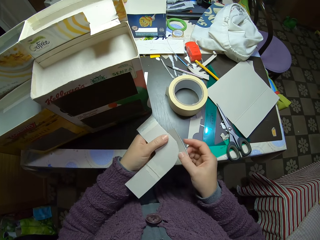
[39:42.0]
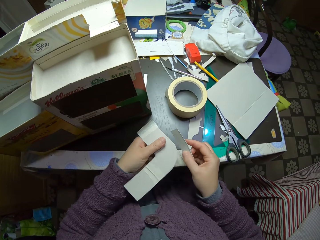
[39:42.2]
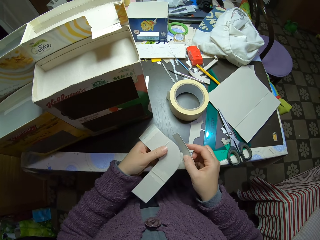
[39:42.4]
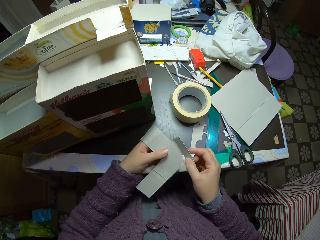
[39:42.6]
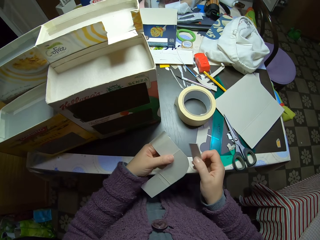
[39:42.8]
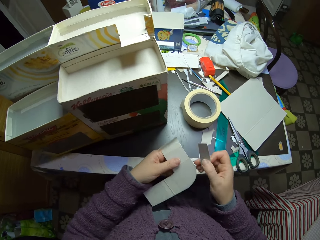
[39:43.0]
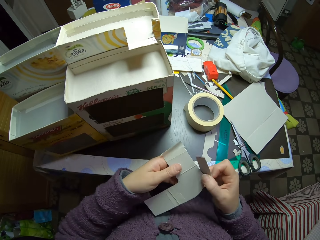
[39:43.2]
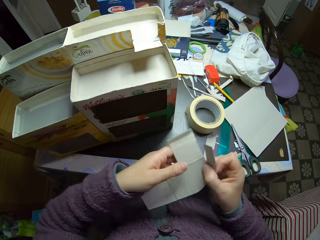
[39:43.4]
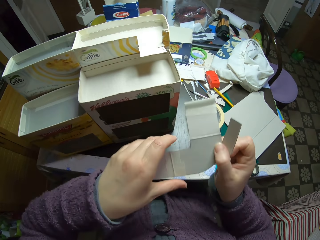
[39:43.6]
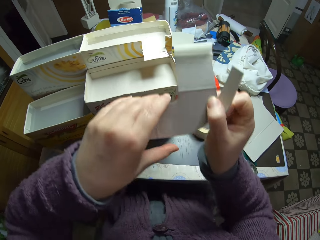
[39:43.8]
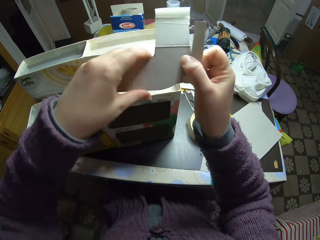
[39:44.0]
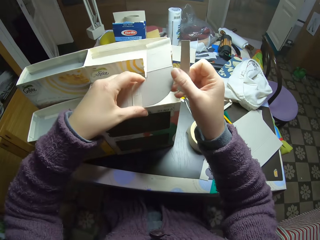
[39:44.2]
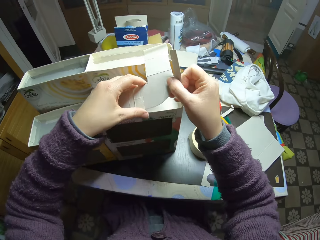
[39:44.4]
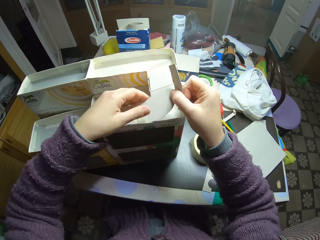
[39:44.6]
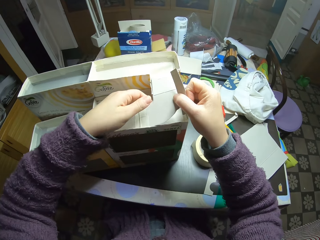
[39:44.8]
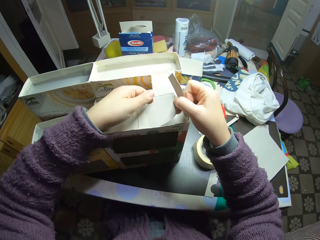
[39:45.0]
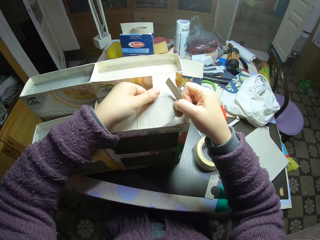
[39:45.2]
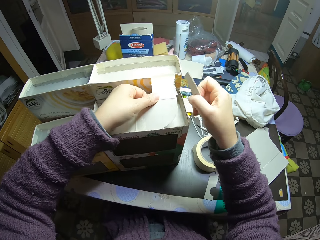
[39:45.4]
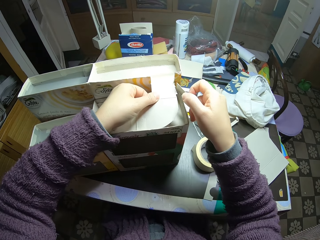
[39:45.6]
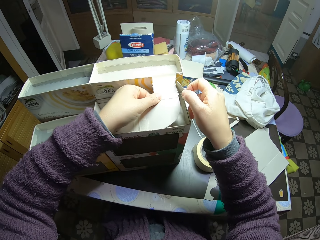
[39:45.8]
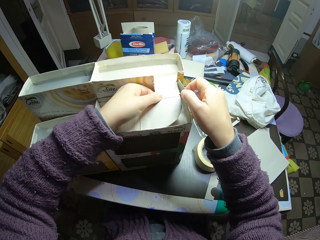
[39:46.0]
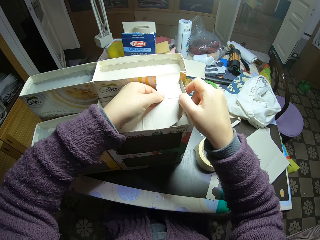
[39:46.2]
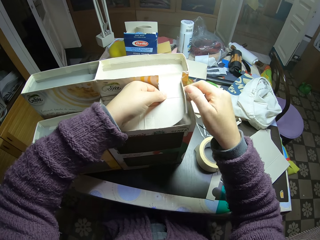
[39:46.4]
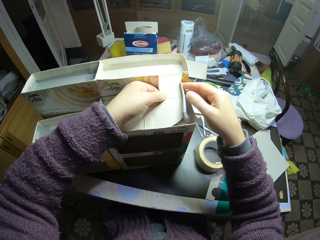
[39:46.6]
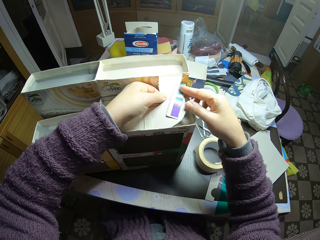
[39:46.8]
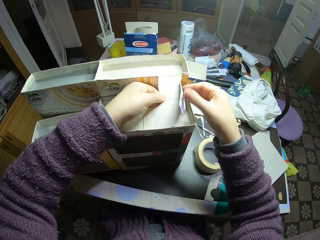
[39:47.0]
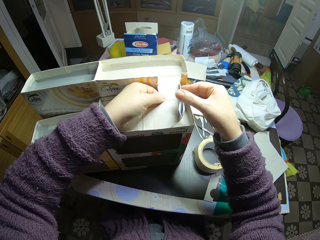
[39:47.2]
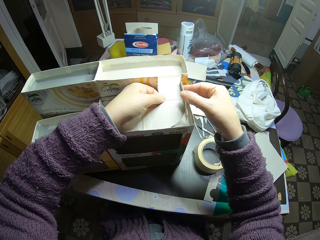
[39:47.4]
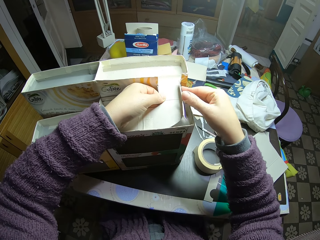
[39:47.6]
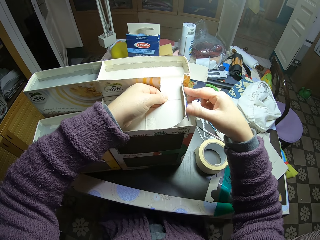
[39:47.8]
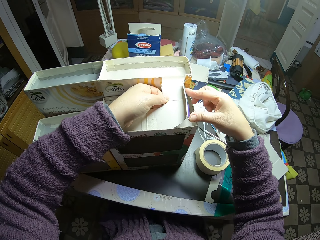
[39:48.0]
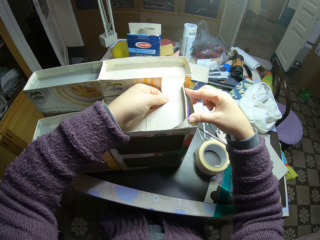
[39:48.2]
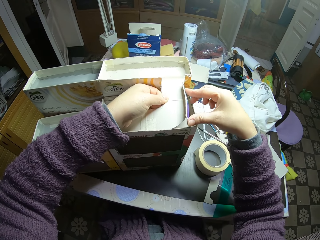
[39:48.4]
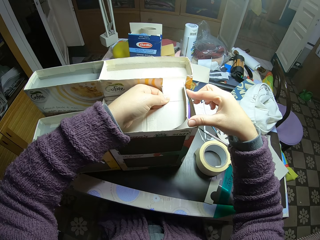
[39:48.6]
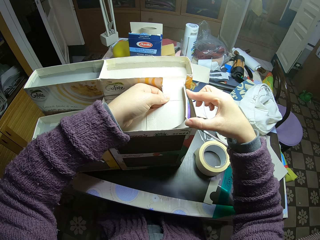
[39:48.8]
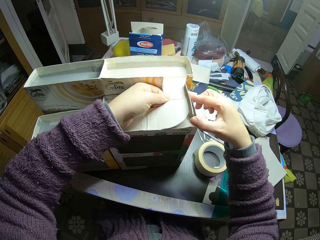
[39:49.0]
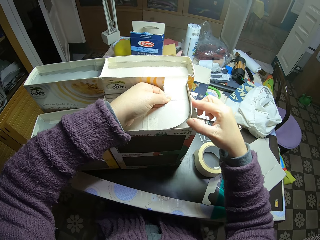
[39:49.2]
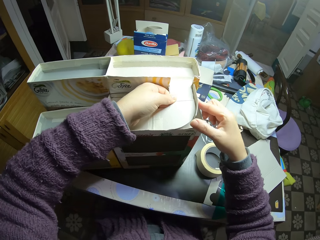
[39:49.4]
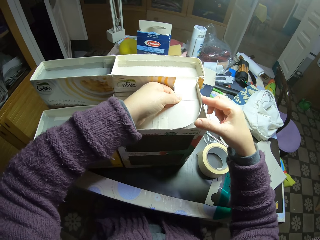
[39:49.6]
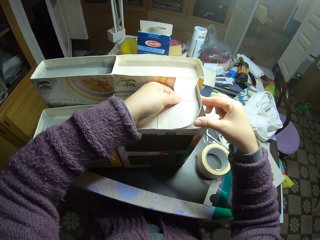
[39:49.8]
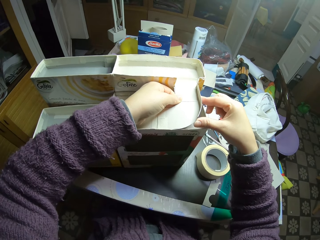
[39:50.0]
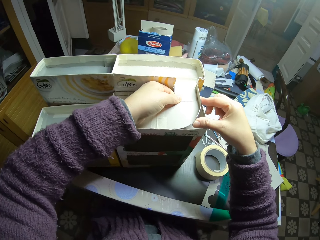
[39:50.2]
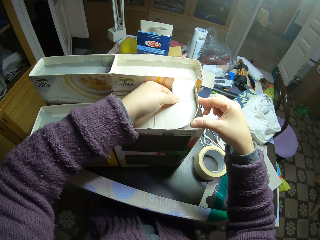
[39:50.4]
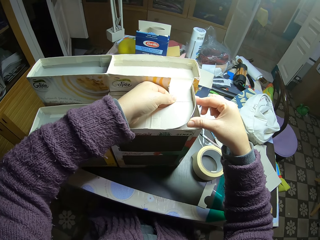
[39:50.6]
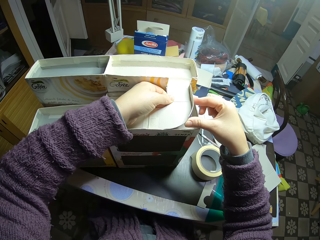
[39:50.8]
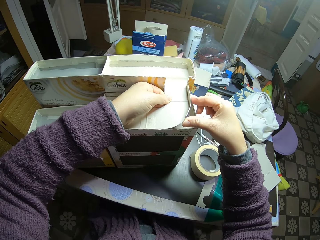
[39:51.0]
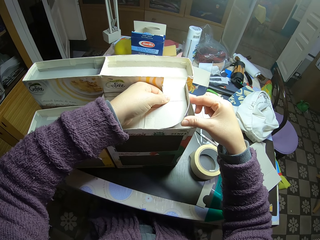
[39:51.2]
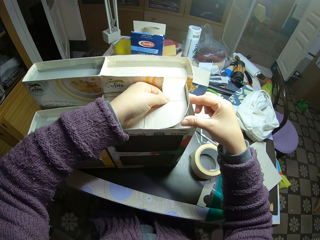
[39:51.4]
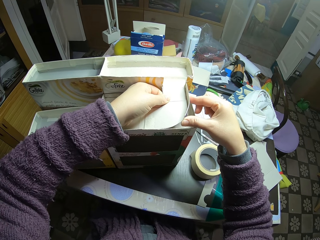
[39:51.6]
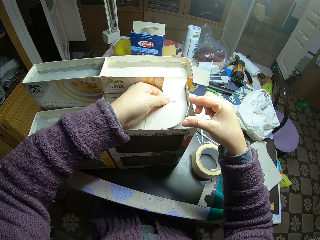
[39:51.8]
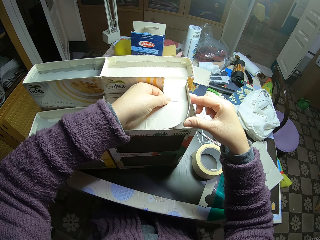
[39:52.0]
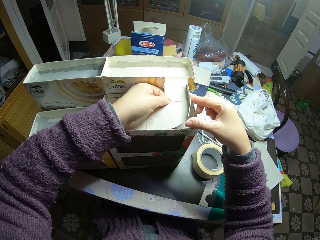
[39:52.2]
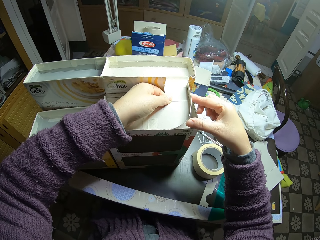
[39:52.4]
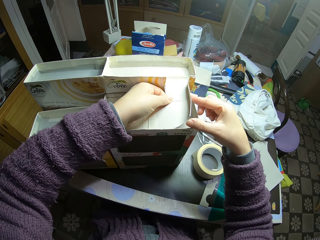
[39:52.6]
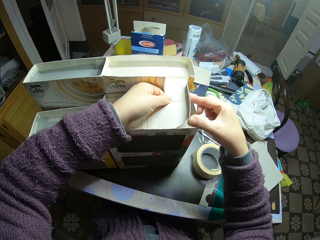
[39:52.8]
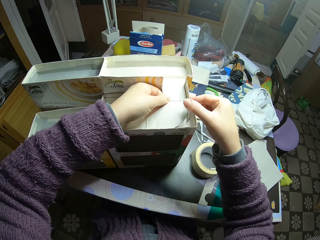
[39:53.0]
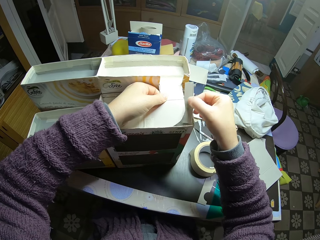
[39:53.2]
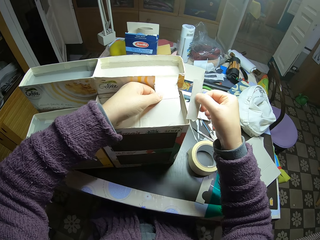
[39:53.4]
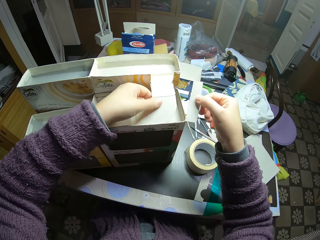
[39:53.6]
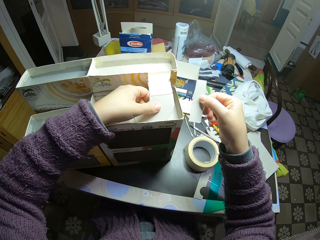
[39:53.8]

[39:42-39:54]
The camera wearer fits the pieces of paper into a carton mould on the table. They place the paperboard on top of the paperboard craft. They stare at the paperboard craft box.

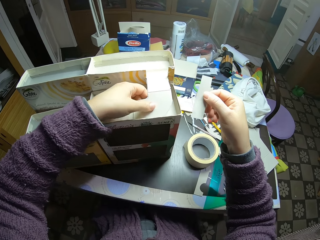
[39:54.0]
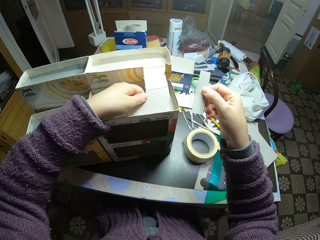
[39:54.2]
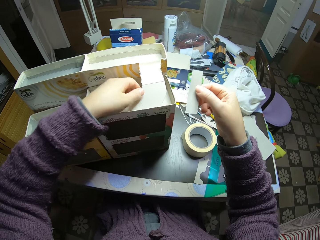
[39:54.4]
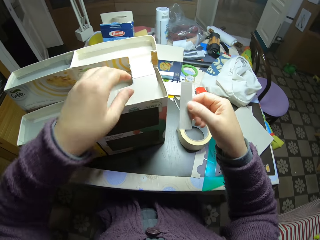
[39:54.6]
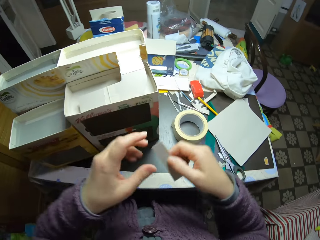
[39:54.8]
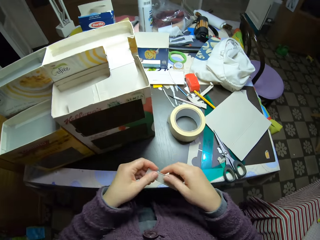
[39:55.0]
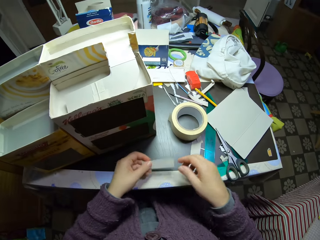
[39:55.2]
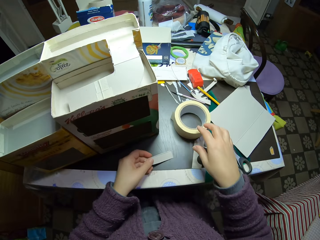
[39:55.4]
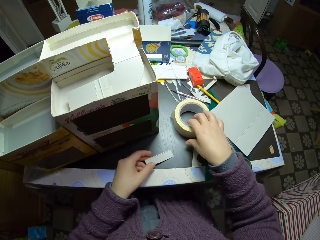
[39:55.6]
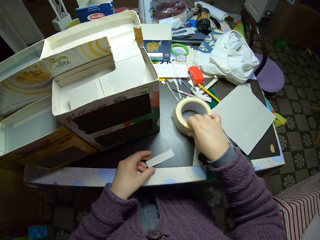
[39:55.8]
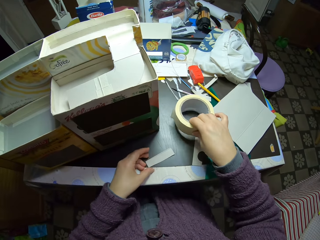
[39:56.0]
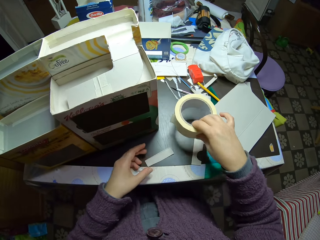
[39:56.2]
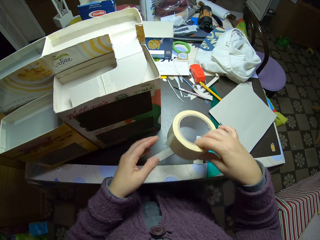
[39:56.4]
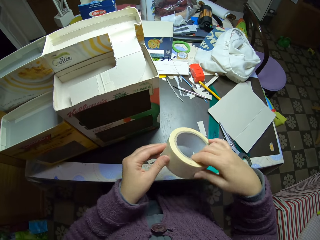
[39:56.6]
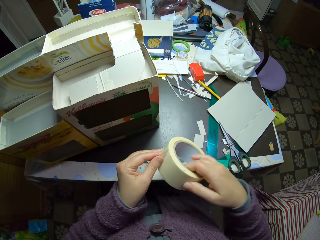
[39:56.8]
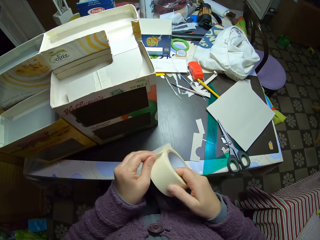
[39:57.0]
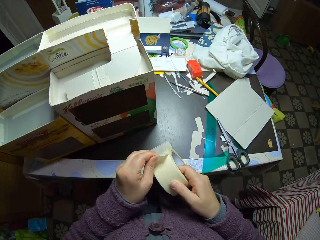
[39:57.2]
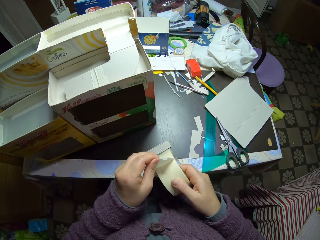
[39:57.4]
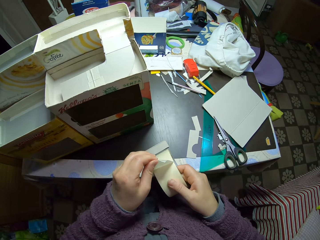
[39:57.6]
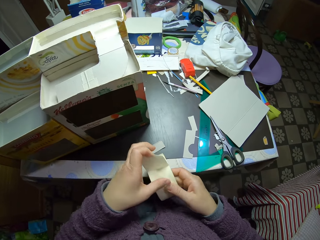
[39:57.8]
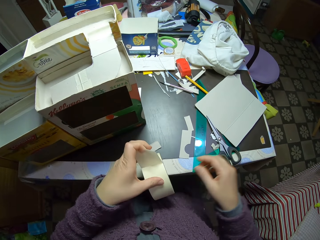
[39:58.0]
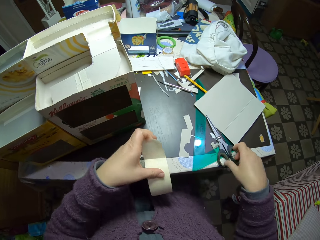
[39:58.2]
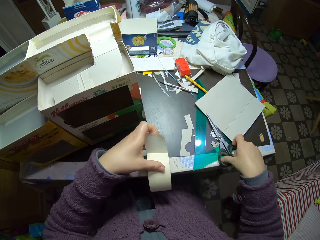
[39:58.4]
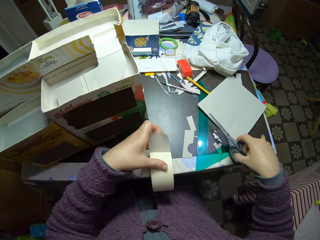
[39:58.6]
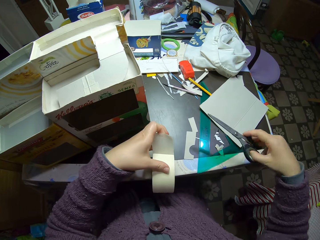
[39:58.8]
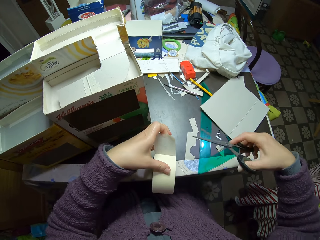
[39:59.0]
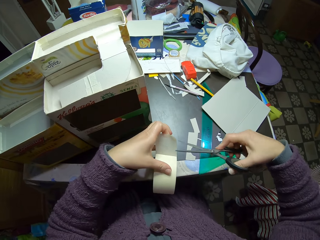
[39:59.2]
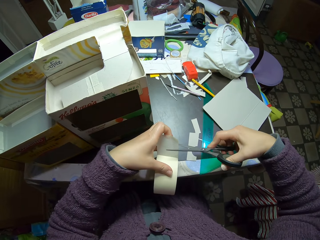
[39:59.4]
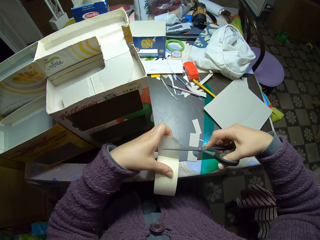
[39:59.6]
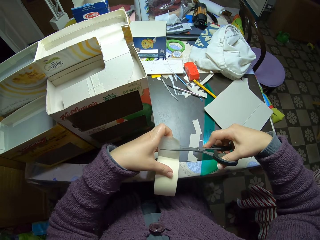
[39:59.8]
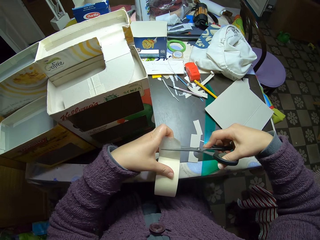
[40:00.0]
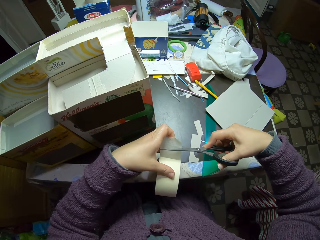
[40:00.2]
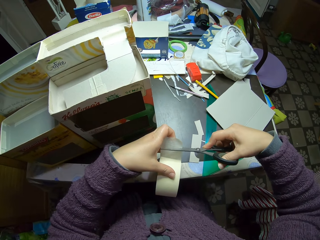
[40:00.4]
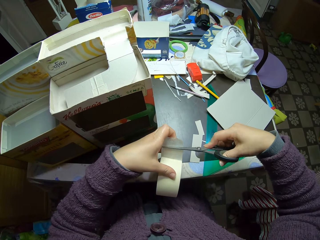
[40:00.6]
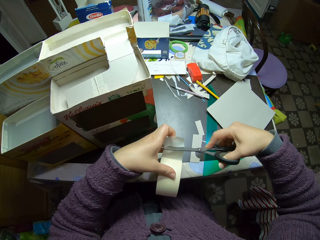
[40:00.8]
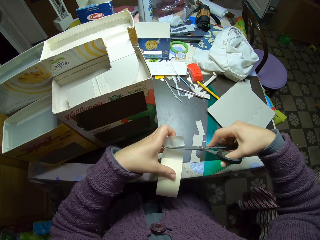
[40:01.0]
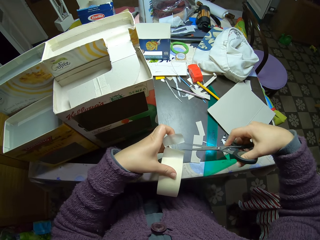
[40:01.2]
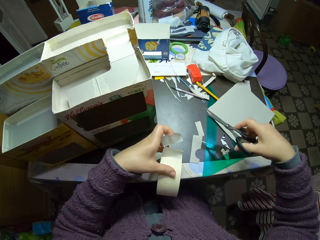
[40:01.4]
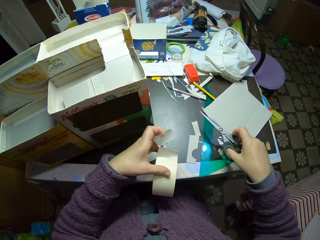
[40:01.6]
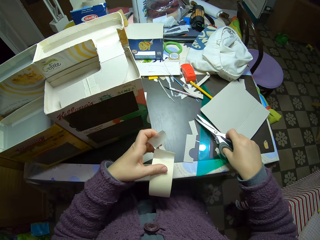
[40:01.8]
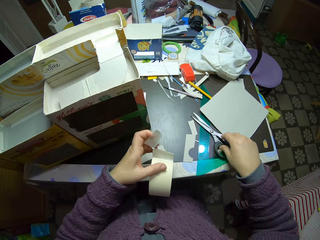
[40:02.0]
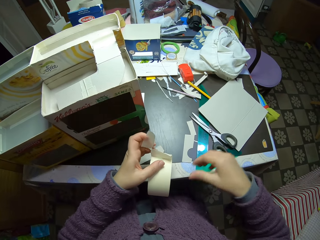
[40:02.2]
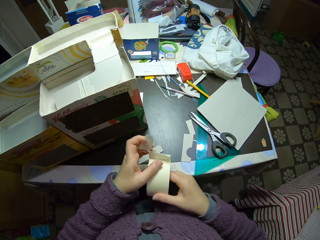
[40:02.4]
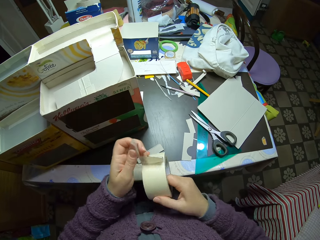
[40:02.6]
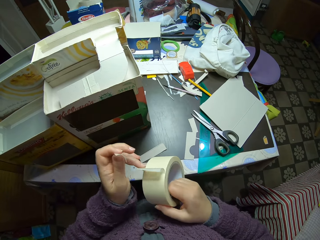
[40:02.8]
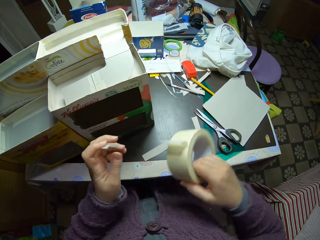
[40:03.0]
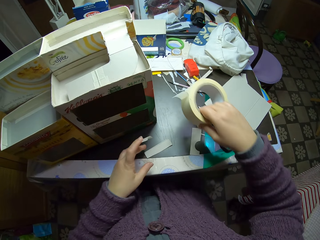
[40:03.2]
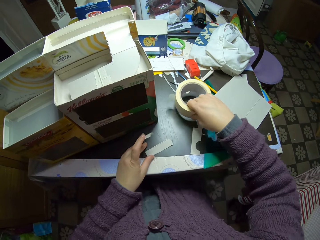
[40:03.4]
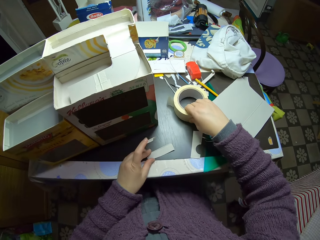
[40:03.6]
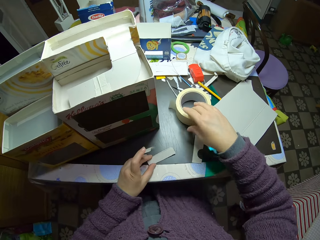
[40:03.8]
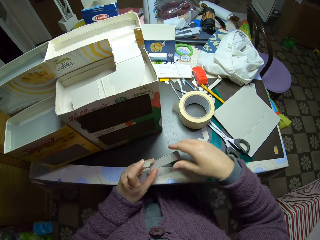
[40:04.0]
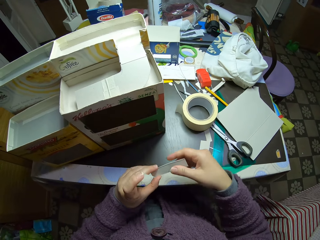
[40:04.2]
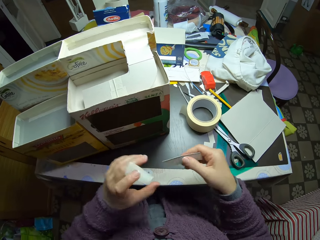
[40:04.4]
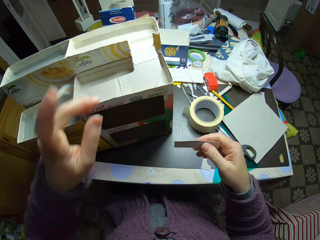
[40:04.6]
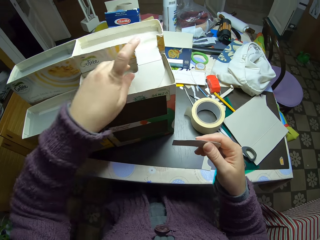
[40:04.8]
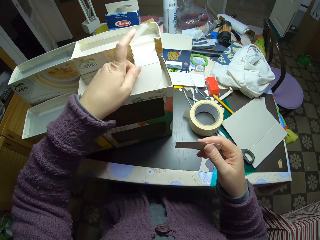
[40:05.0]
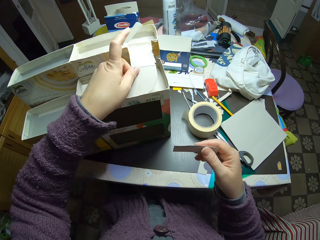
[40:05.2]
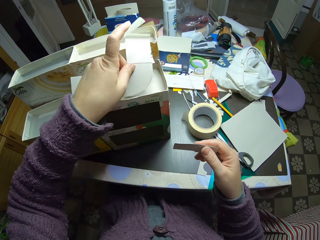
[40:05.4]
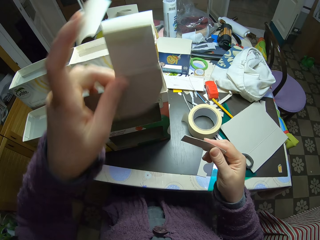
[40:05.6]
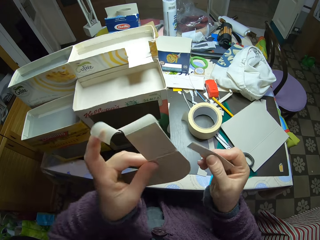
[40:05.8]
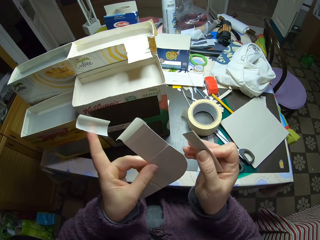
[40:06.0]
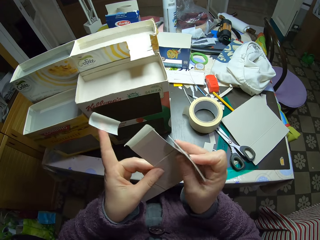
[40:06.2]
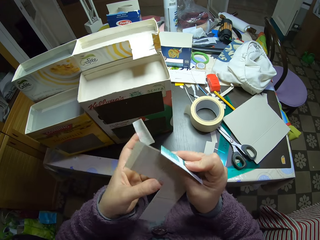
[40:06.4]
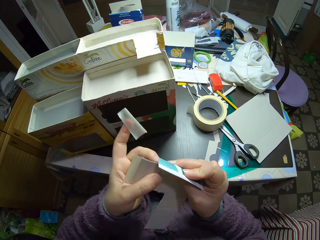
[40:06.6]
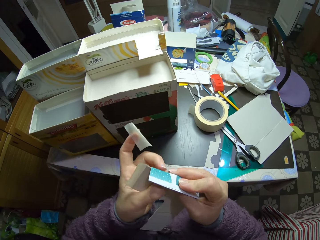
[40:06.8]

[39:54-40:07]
The camera wearer takes off the cut piece of paper. They pick the paper tape from the table and drop the cut piece of paper on the table. They unroll the paper tape. They pick the scissors from the table. They cut a piece of the paper tape with the scissors. They drop the scissors on the table. They drop the paper tape on the table. They take the cut piece of paper. They take the initial piece of paper from the carton mould.
